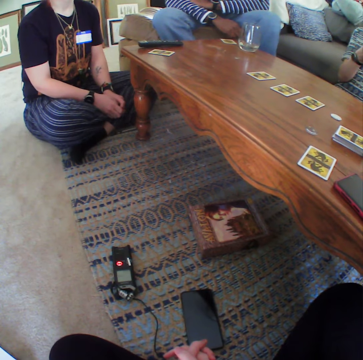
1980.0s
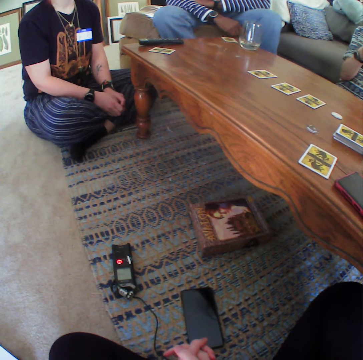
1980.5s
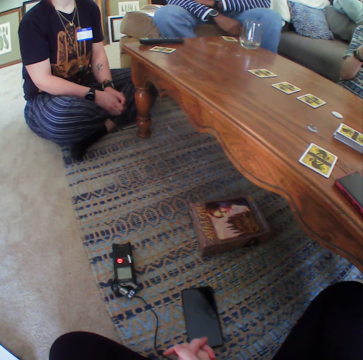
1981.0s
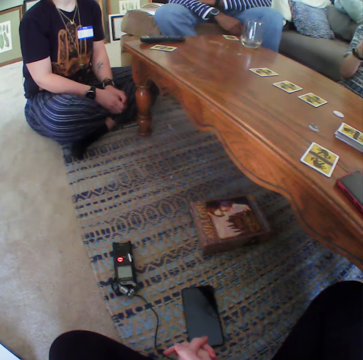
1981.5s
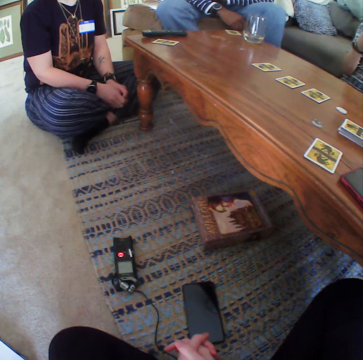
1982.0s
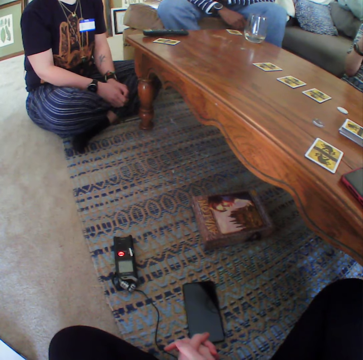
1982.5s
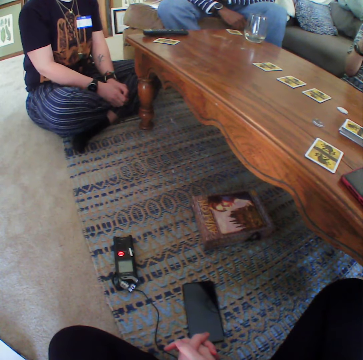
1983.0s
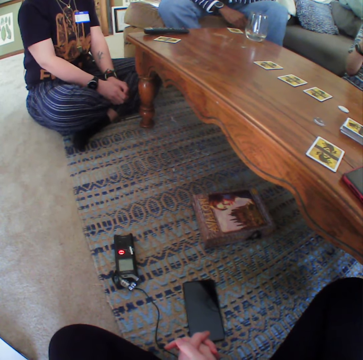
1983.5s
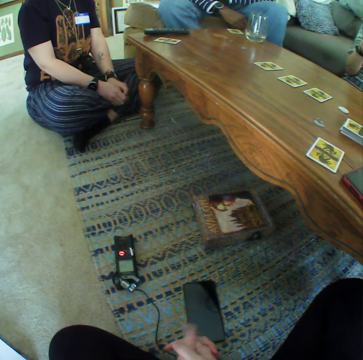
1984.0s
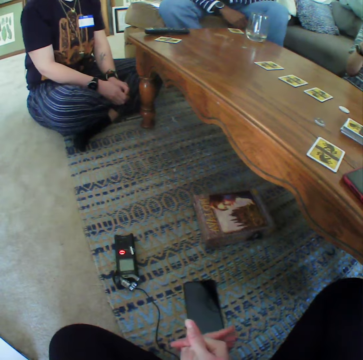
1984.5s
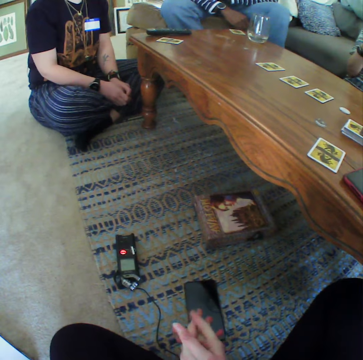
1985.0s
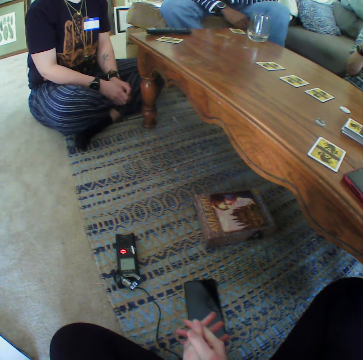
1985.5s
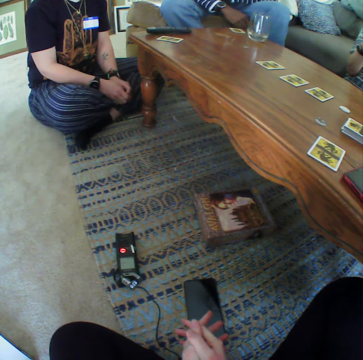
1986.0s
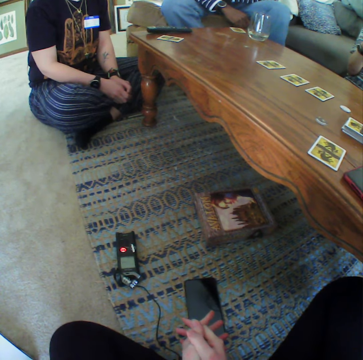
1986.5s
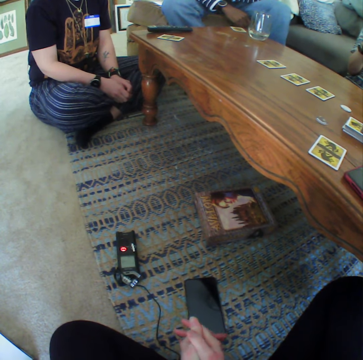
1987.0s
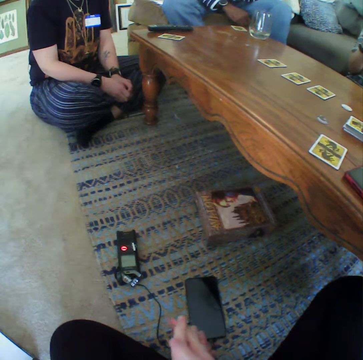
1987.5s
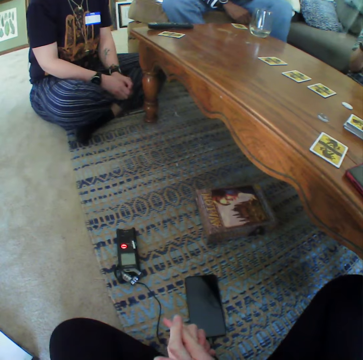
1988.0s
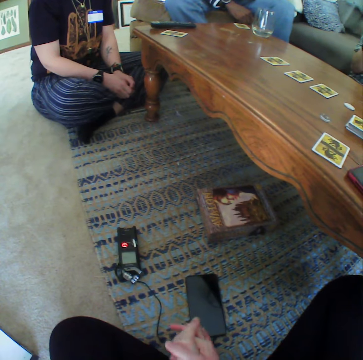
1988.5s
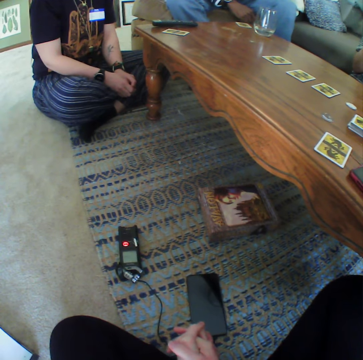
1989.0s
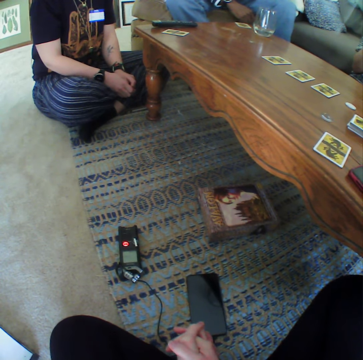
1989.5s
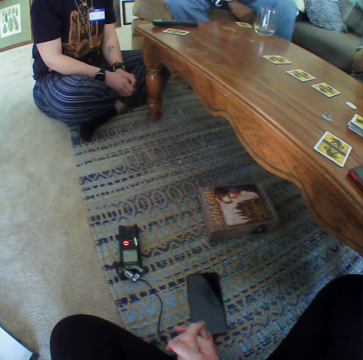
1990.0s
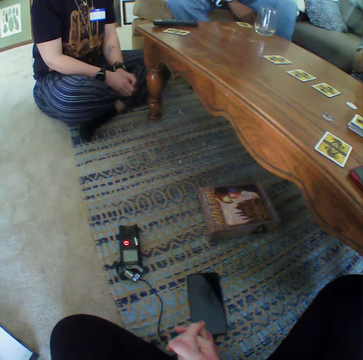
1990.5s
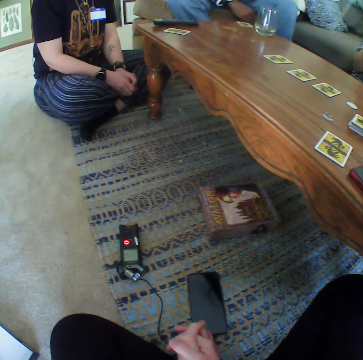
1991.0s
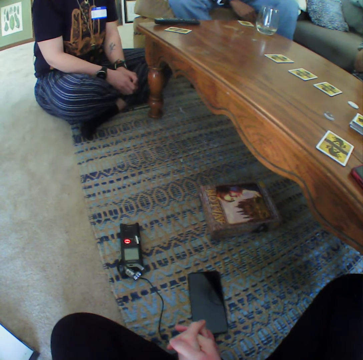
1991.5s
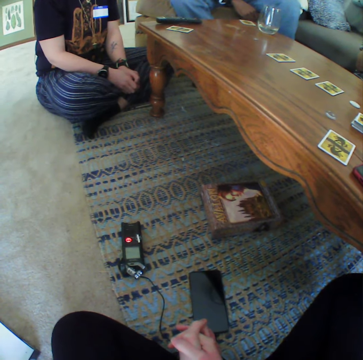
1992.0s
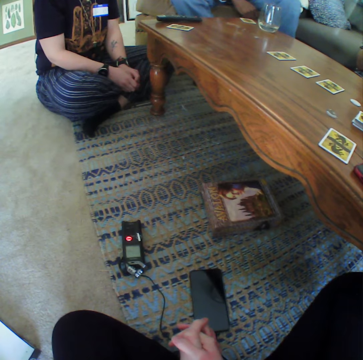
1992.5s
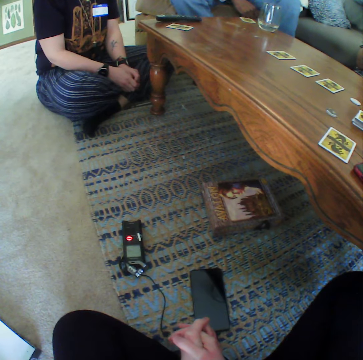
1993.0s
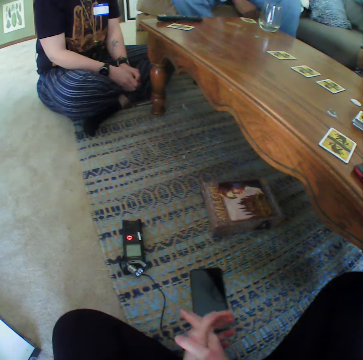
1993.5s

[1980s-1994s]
The camera wearer moves the hands.

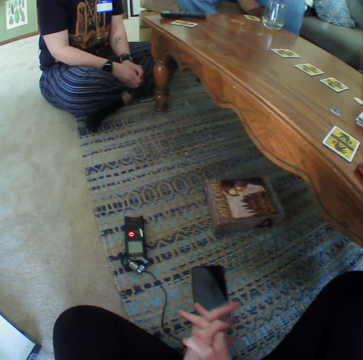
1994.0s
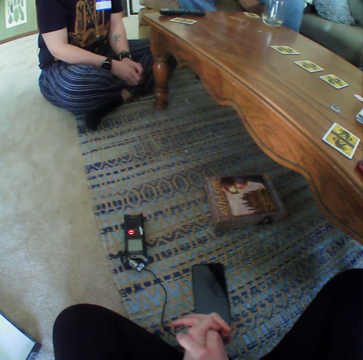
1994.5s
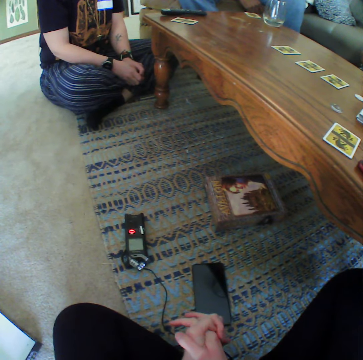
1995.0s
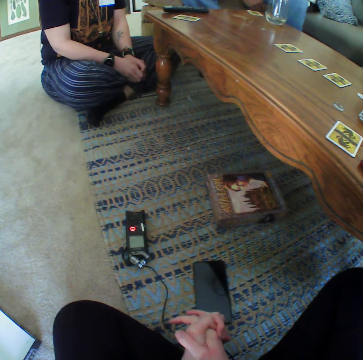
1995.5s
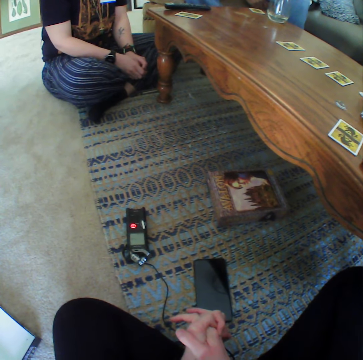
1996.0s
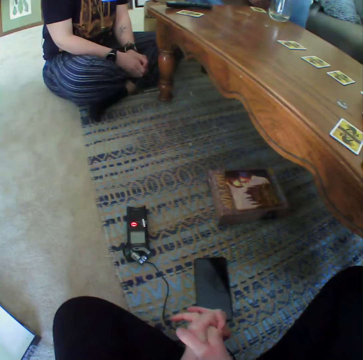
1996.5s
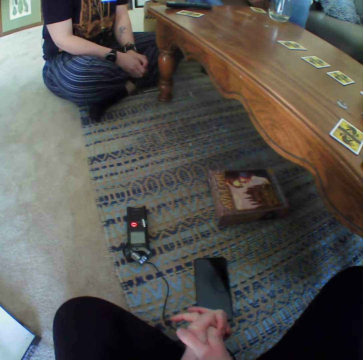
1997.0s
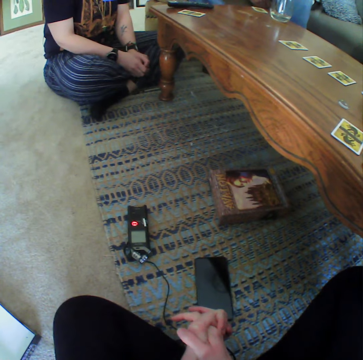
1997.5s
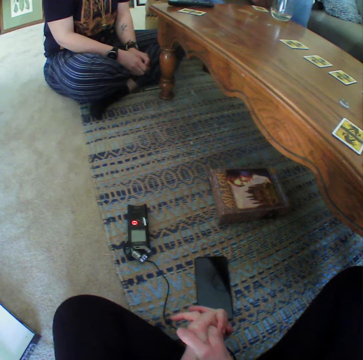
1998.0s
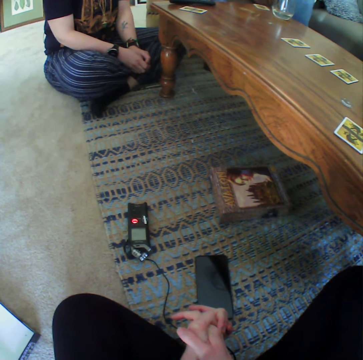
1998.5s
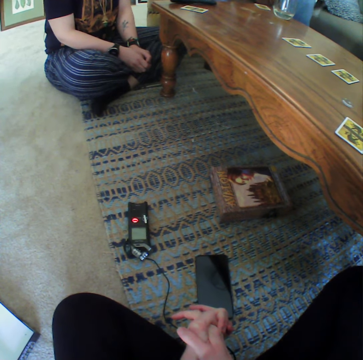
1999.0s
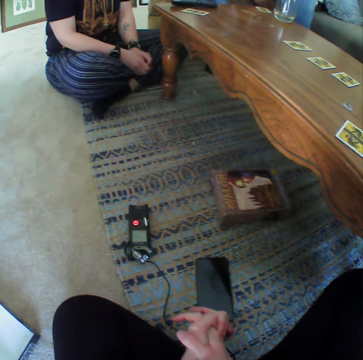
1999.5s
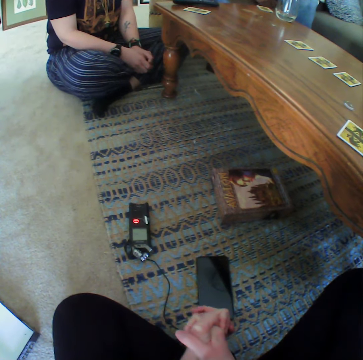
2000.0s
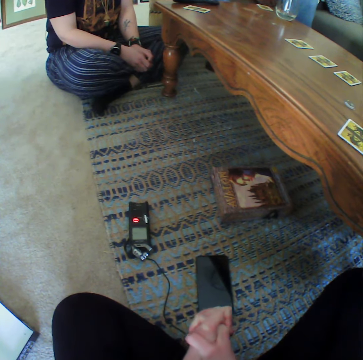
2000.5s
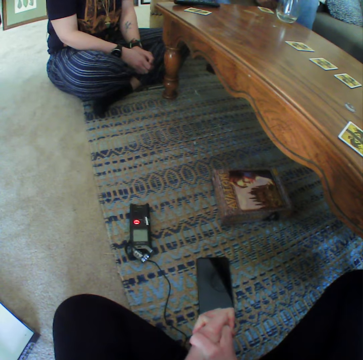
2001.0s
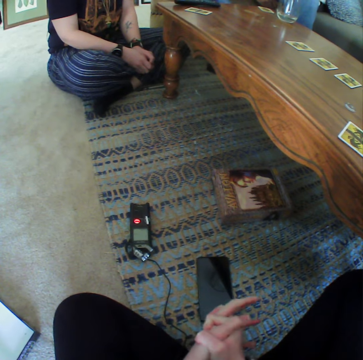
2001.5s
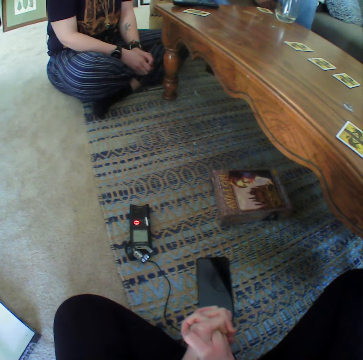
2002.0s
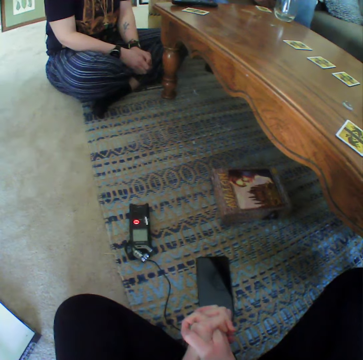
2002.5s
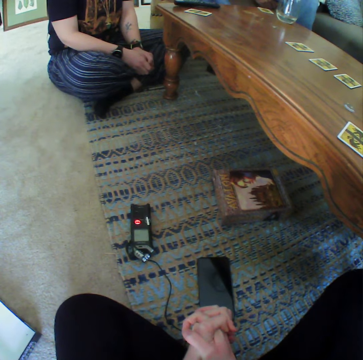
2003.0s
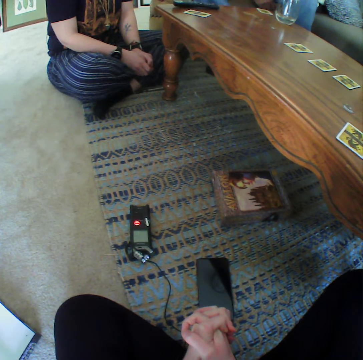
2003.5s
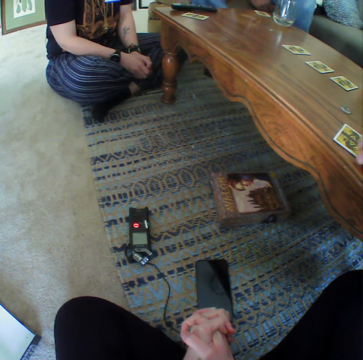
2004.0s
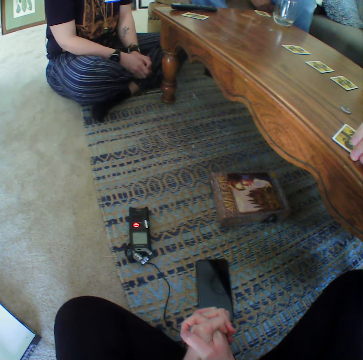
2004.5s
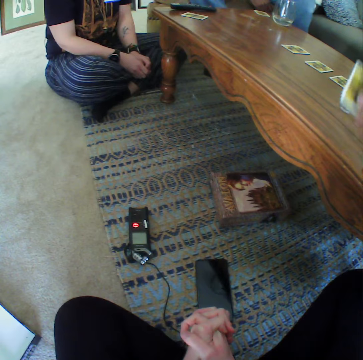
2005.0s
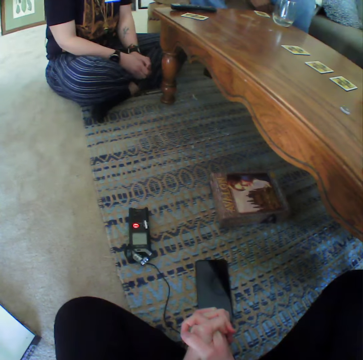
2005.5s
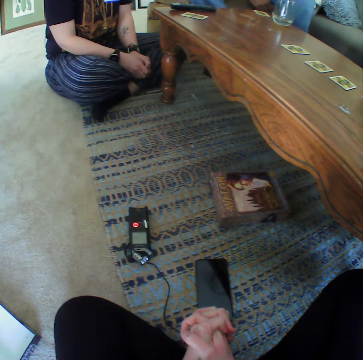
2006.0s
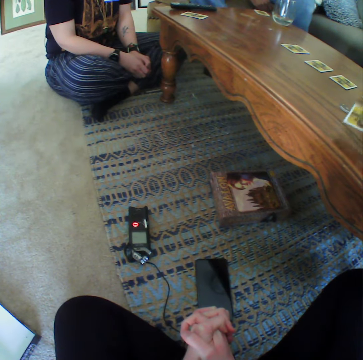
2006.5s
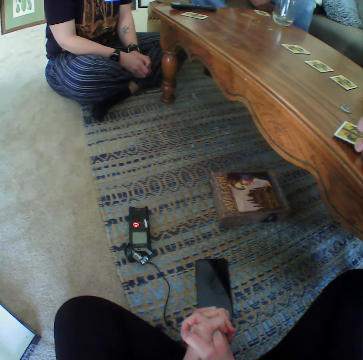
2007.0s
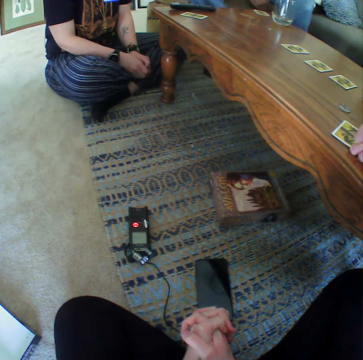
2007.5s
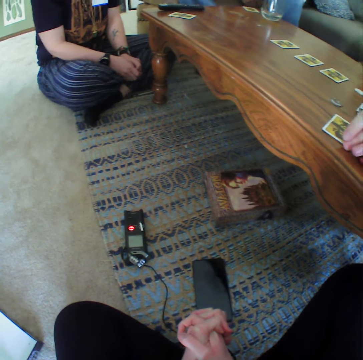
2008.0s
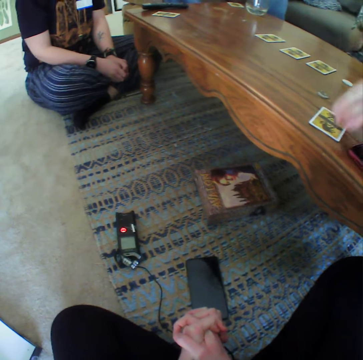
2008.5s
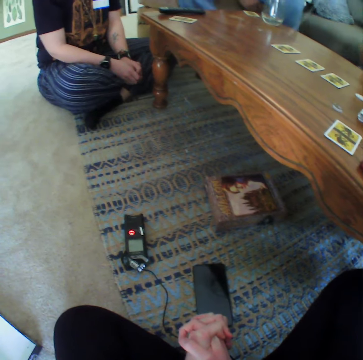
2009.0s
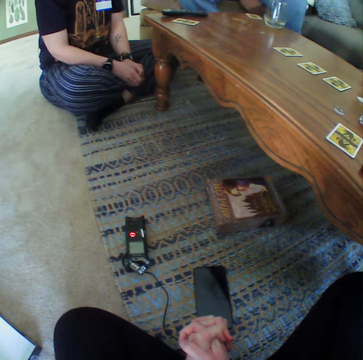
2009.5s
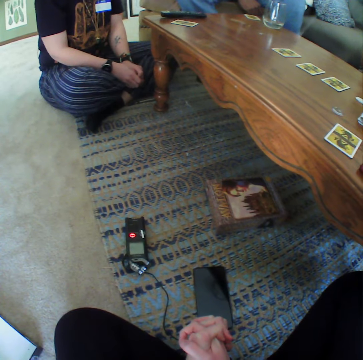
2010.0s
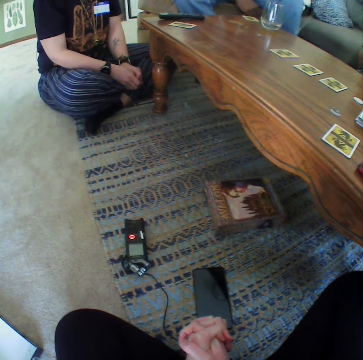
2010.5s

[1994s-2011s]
A person takes the card on the table. The person puts the card on the table.

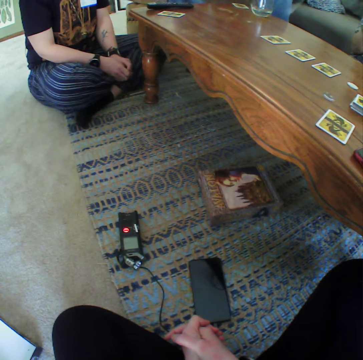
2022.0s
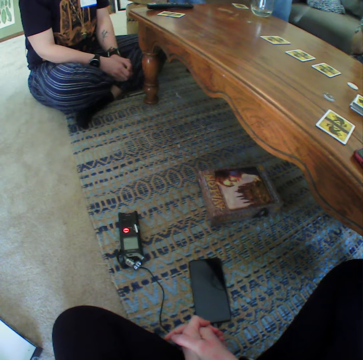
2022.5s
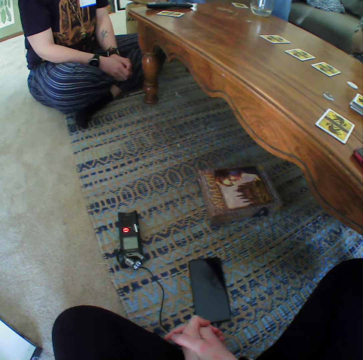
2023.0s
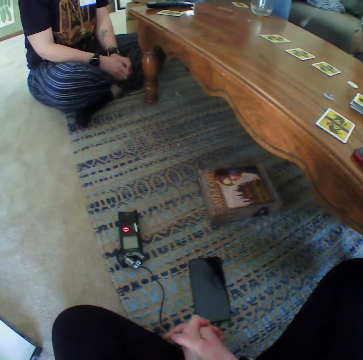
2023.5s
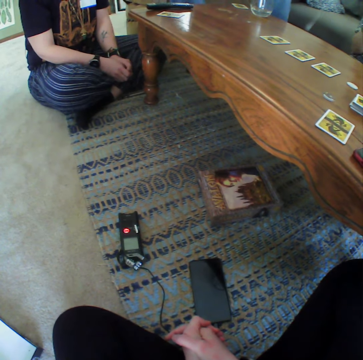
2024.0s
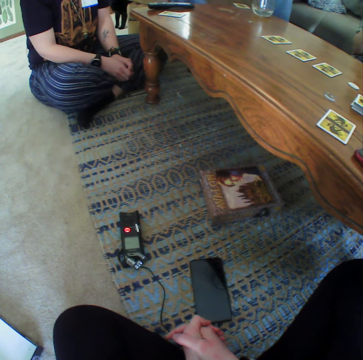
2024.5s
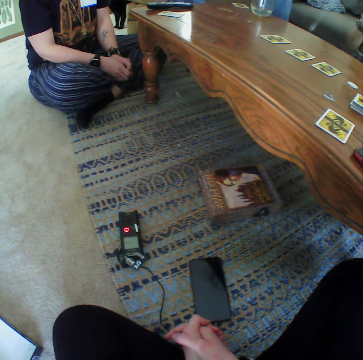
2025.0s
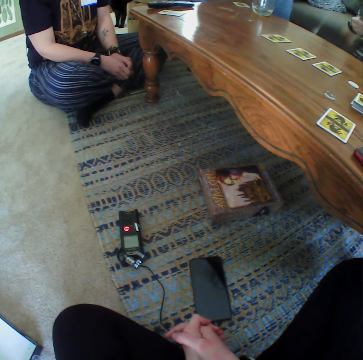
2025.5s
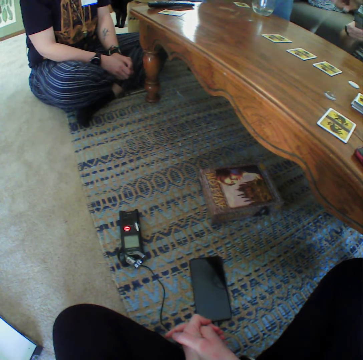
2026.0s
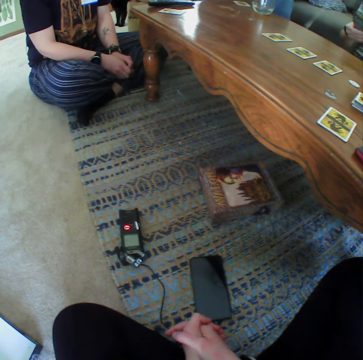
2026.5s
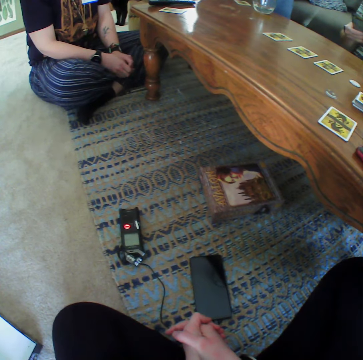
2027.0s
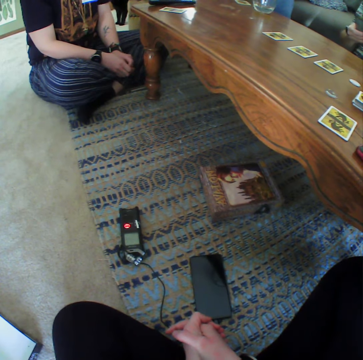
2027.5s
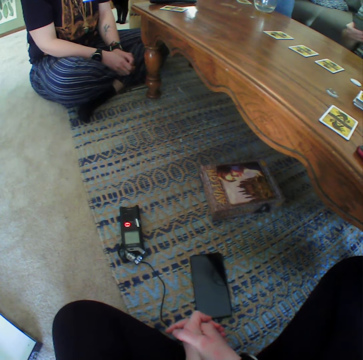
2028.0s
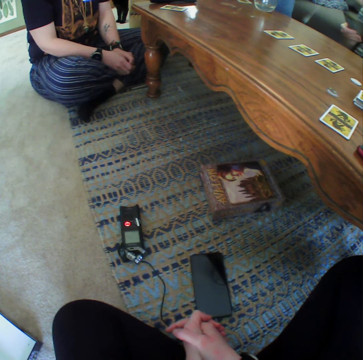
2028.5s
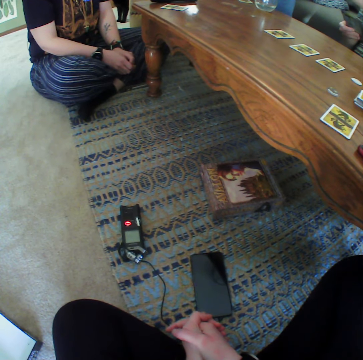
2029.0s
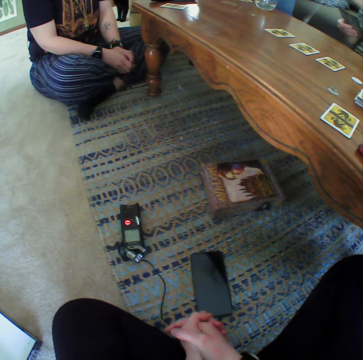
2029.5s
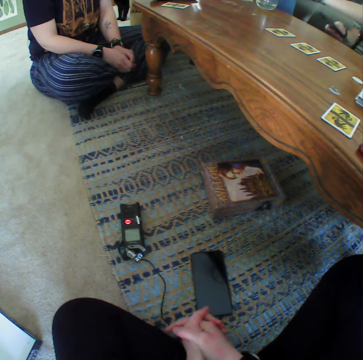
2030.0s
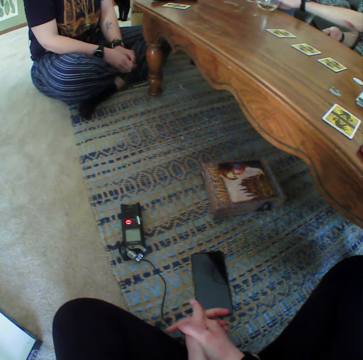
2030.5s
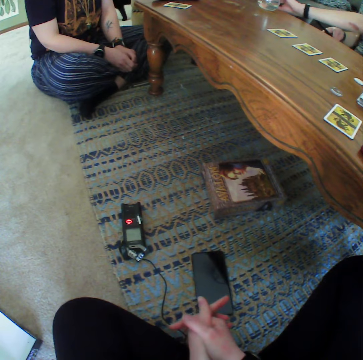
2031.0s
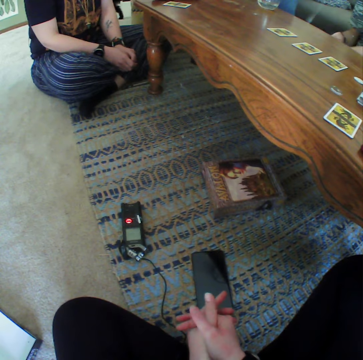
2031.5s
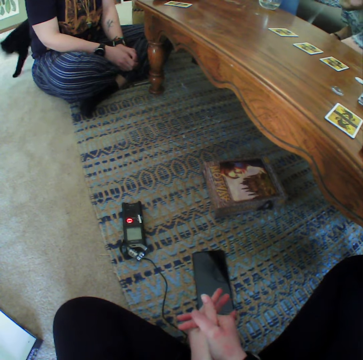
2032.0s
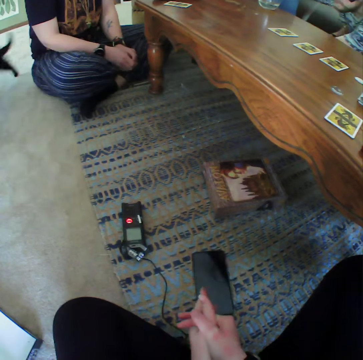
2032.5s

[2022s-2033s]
A person moves the hand with the paper. The person touches the table.
